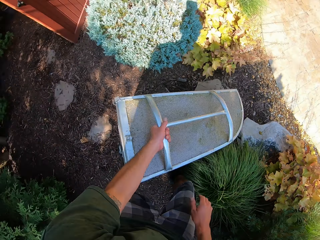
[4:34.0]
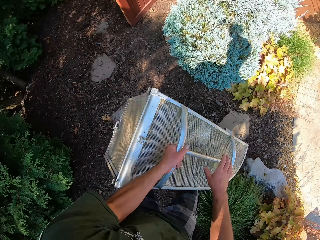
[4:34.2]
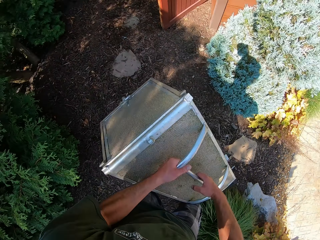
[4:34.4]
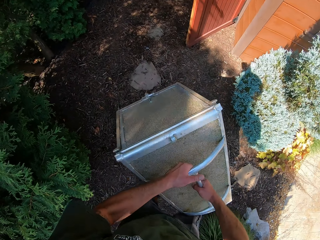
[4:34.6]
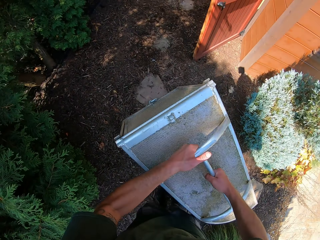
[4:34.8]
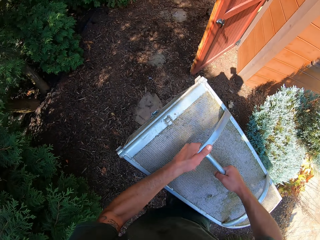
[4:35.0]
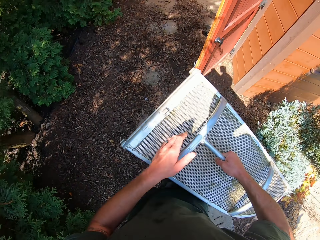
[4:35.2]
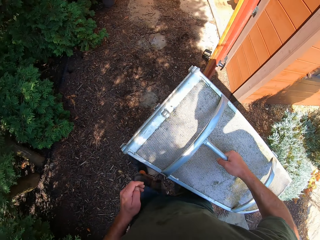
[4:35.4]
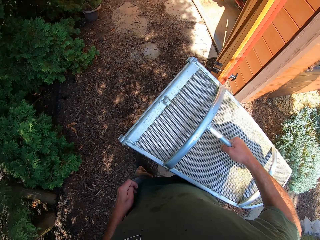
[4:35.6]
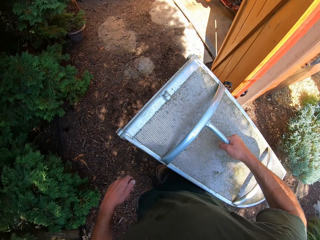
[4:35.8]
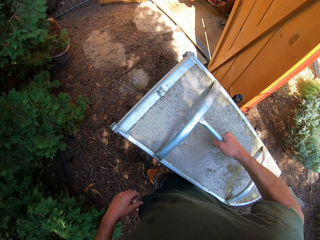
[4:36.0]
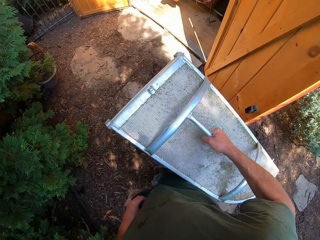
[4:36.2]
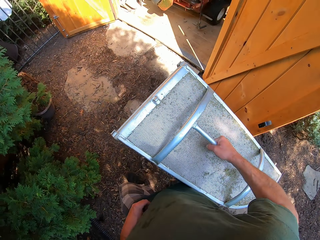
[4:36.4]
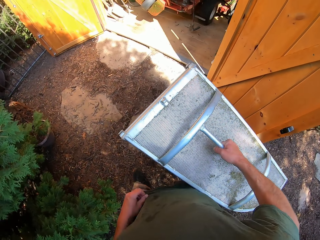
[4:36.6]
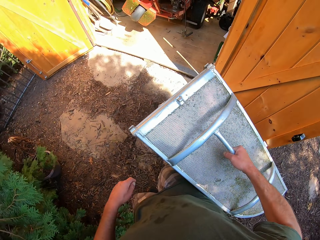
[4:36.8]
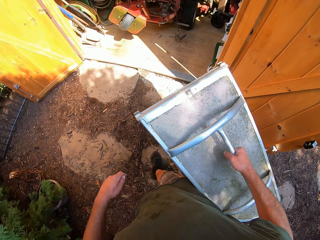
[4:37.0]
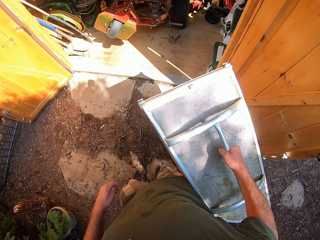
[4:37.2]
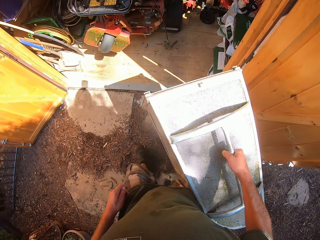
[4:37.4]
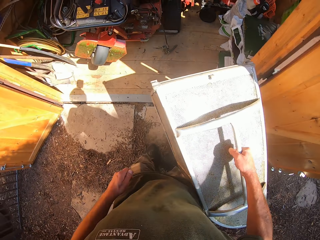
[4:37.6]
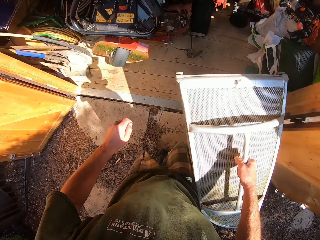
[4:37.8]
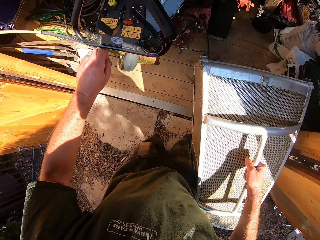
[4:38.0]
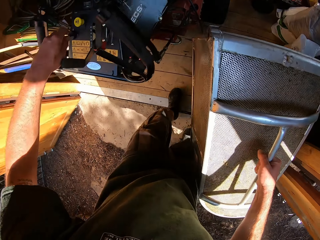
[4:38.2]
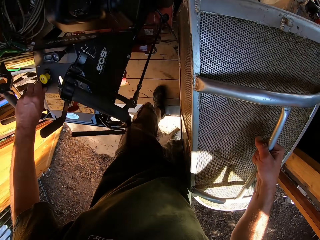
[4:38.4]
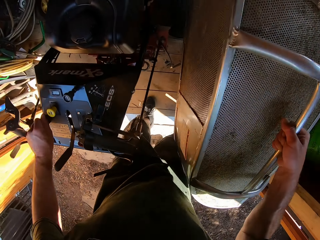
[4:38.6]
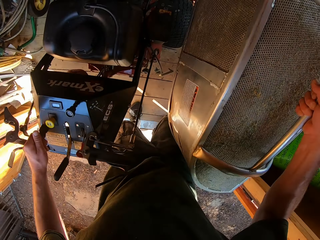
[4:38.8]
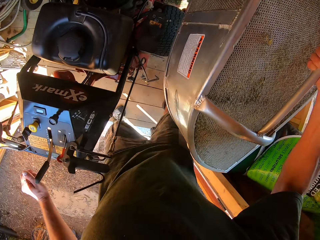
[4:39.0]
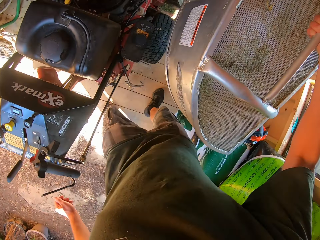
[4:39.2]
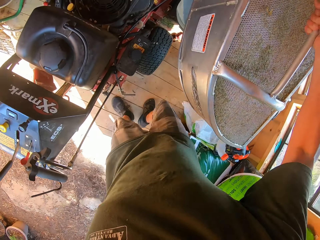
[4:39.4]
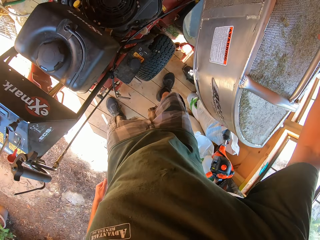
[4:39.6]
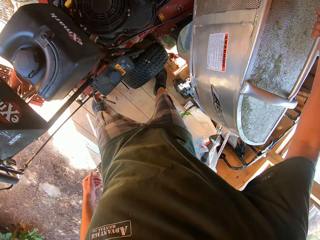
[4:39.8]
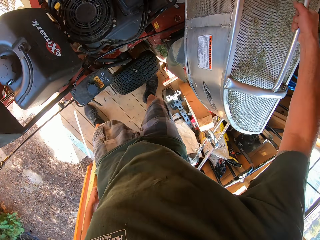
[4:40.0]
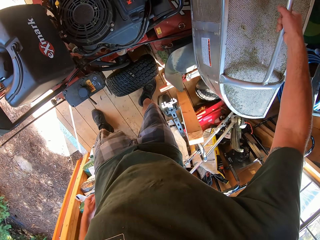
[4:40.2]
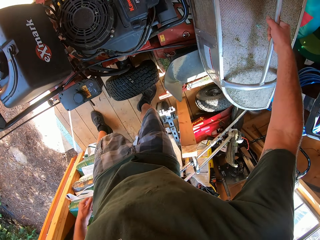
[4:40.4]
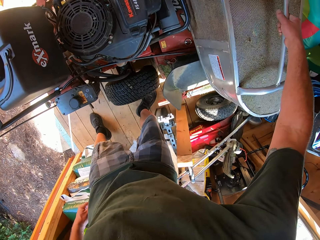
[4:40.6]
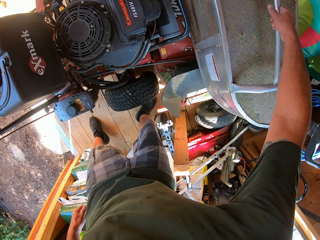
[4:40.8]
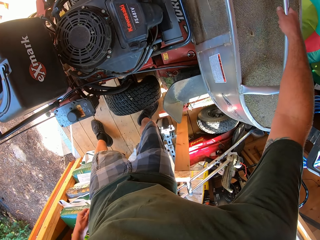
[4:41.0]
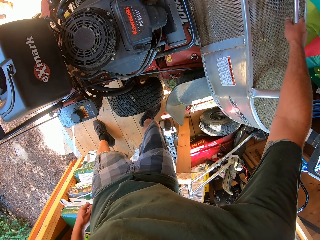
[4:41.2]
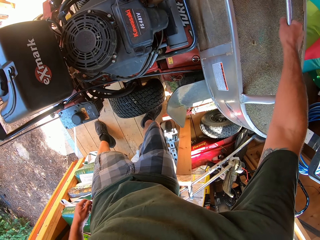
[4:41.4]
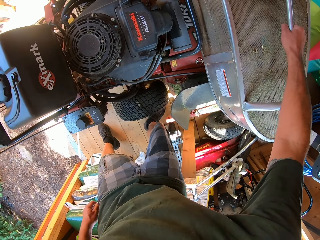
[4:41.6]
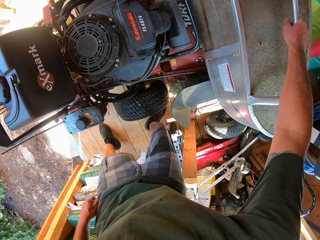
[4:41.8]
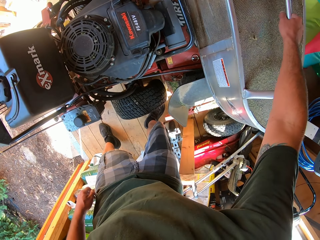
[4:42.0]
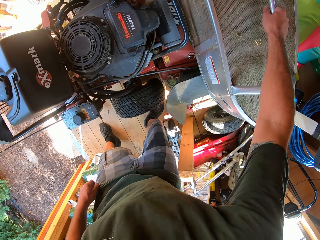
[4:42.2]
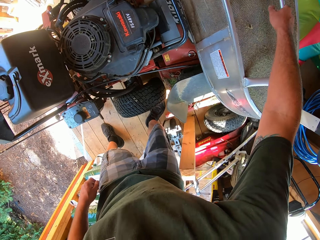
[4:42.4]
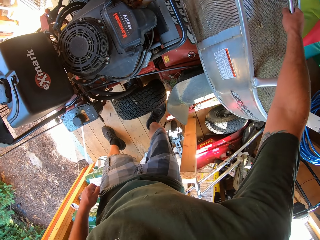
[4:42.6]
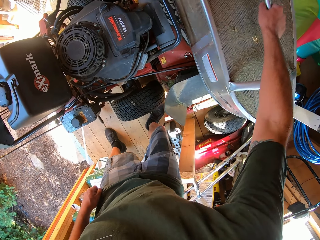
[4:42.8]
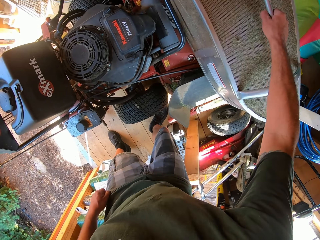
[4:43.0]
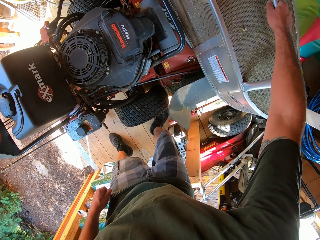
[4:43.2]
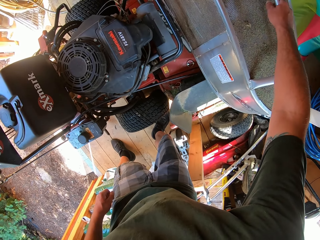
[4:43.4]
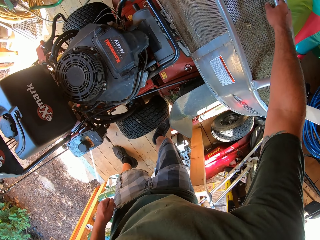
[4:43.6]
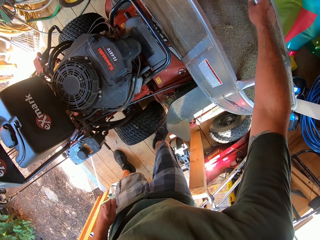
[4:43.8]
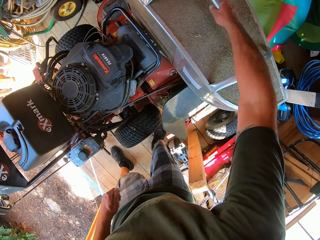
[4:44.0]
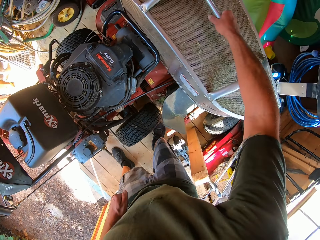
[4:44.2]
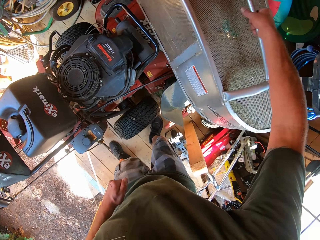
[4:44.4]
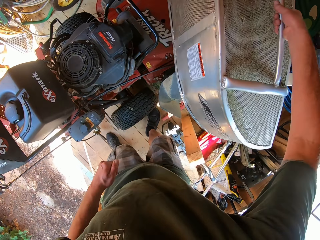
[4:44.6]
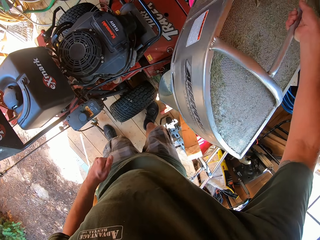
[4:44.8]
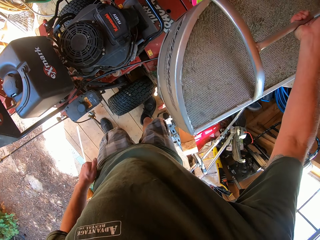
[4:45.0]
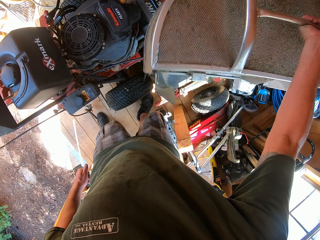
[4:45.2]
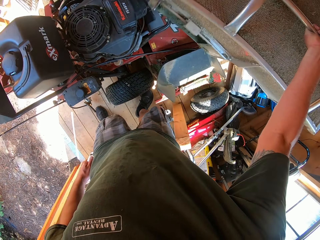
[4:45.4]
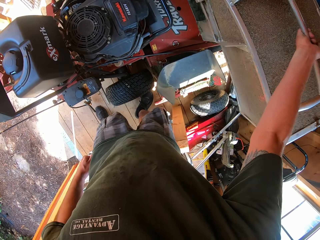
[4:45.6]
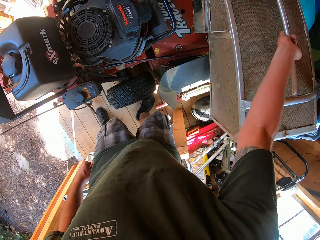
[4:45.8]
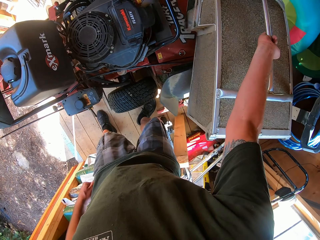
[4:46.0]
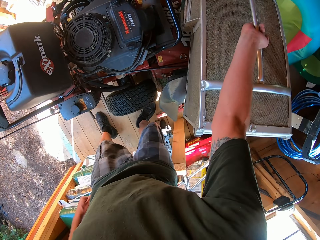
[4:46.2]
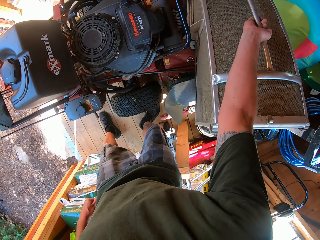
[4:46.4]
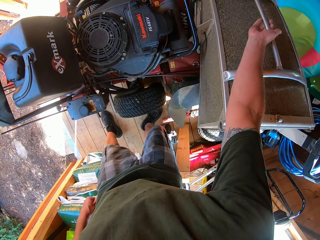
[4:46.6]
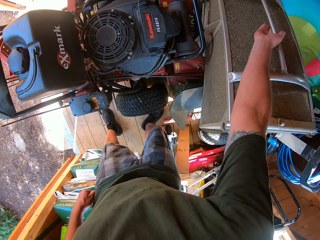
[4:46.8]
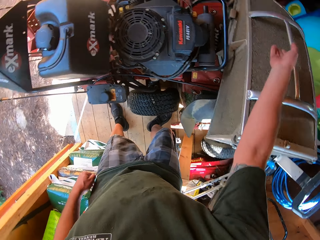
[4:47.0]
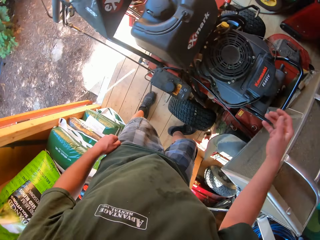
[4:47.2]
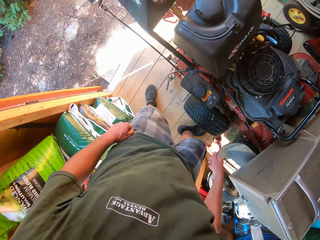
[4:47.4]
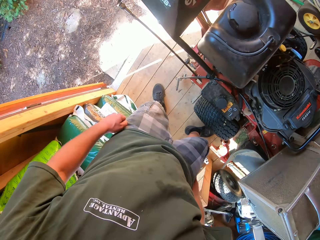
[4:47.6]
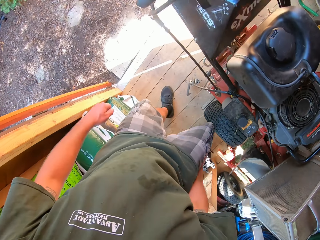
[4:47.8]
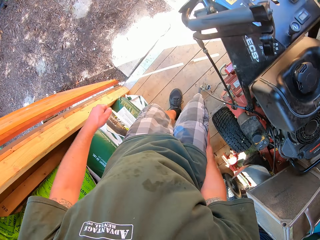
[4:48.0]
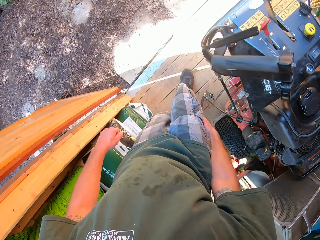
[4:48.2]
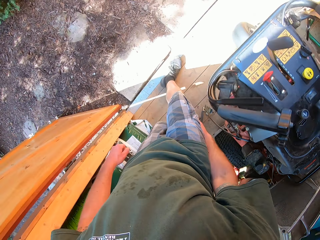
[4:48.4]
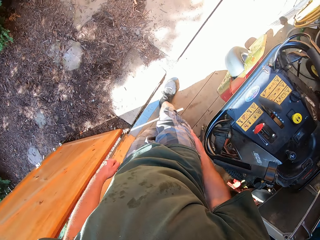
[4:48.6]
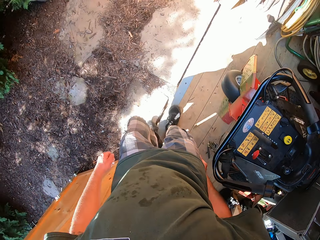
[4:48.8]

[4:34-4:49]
The camera wearer passes the metal box to his right hand. He takes the metal box to the store. He walks towards the store. He touches the lawnmower with his left hand. He holds a lawnmower handle. He places a lawnmower bin in the store. He rotates the lawnmower bin on the hand. He places the metal box on another object in the store with his right hand.

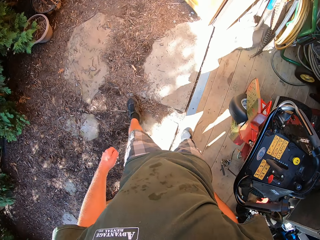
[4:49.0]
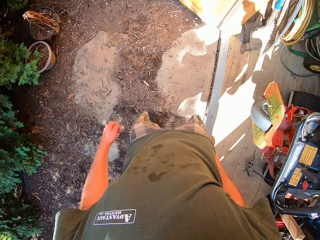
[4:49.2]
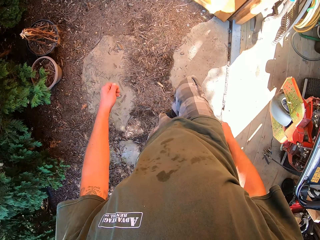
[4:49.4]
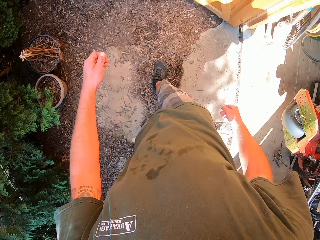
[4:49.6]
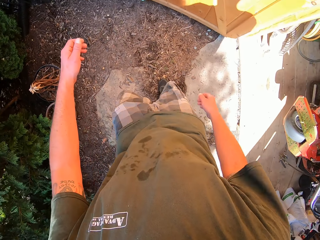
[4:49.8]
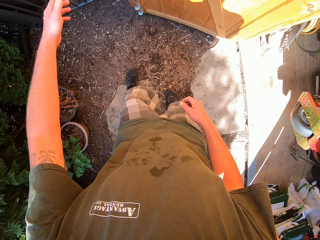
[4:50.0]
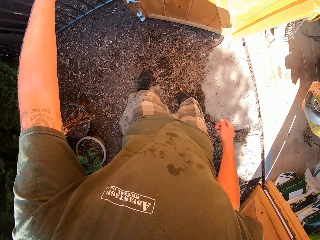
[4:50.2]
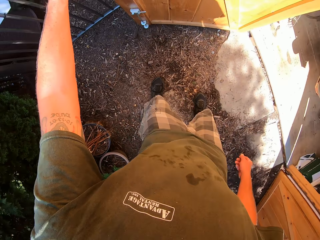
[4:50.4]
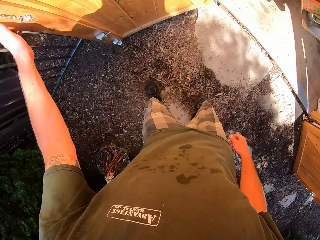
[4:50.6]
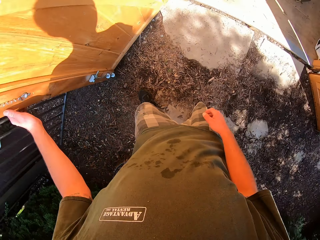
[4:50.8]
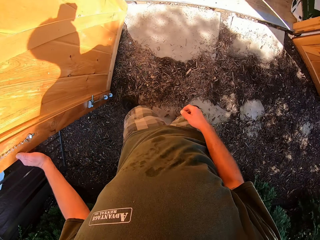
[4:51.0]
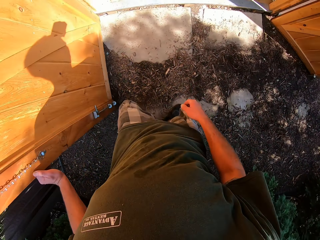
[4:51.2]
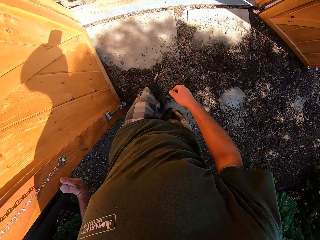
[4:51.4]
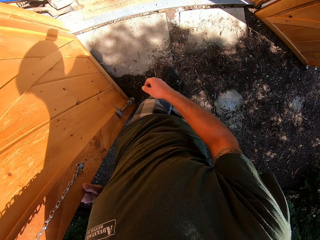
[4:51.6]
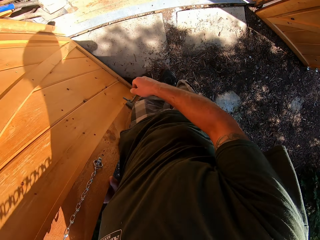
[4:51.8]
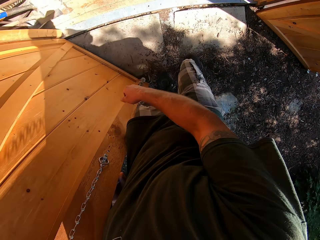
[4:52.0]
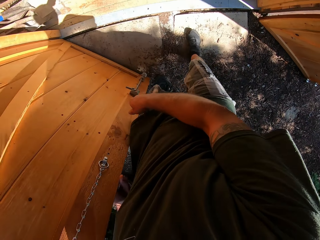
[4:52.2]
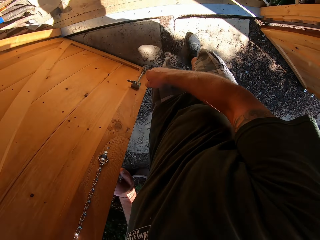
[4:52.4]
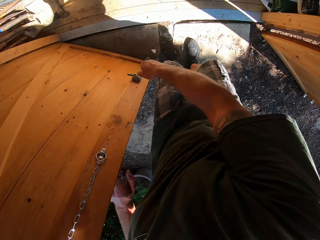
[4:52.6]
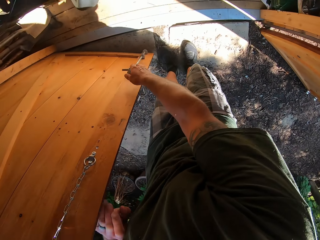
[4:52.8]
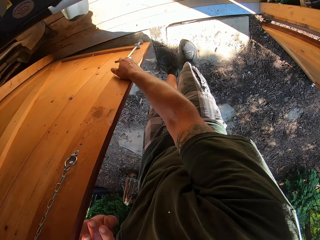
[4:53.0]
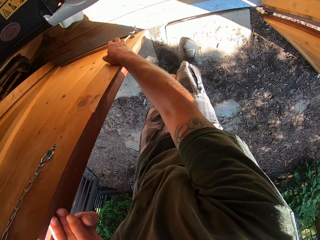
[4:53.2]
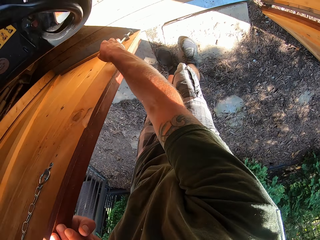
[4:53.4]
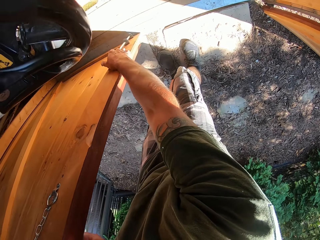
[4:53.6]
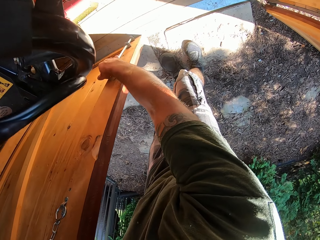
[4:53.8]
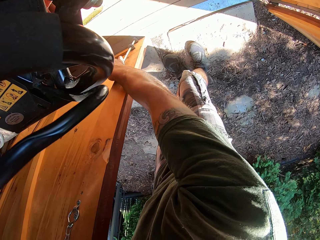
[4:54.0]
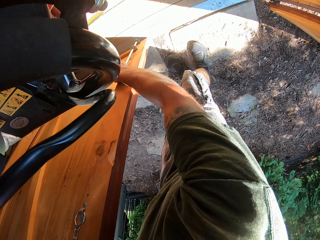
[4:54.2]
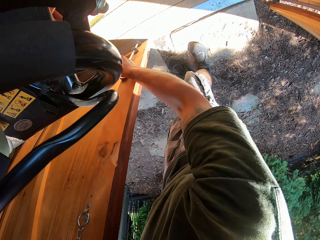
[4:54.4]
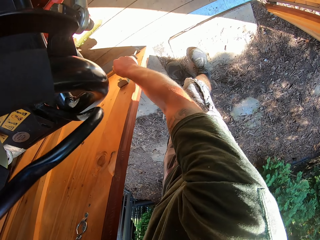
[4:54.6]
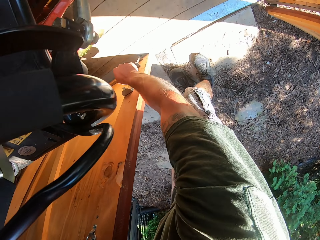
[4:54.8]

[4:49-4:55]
The camera wearer closes a side of the store door with his left hand. He latches the door with his right hand.
